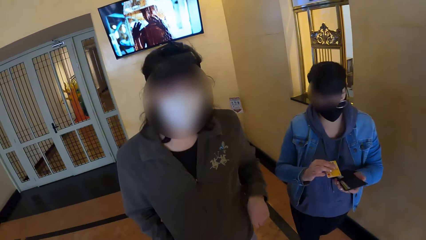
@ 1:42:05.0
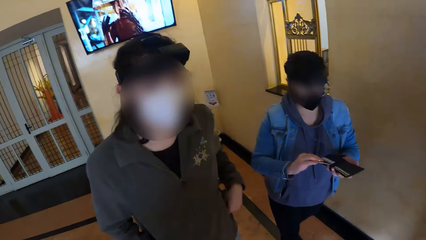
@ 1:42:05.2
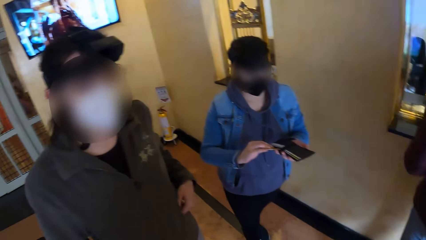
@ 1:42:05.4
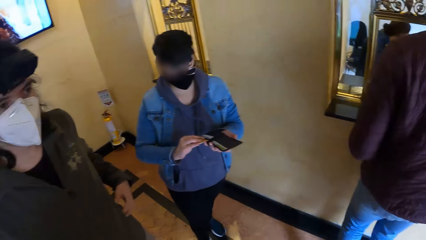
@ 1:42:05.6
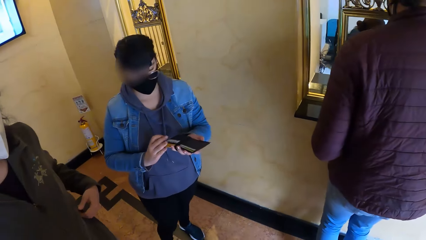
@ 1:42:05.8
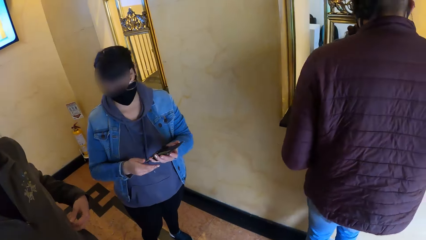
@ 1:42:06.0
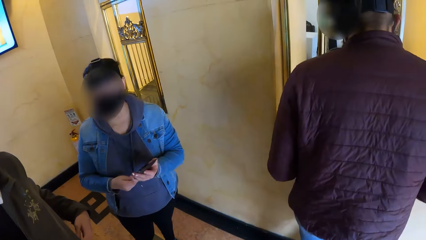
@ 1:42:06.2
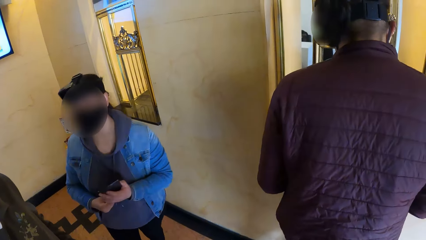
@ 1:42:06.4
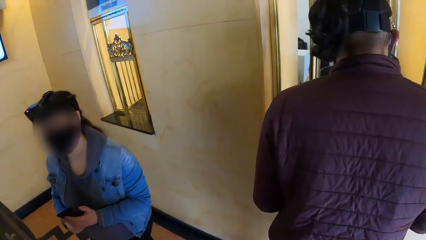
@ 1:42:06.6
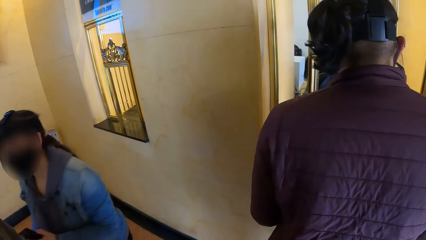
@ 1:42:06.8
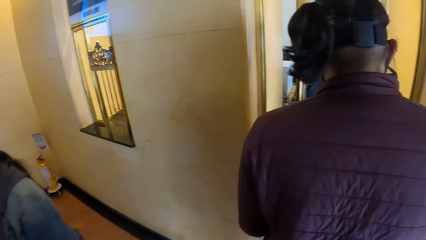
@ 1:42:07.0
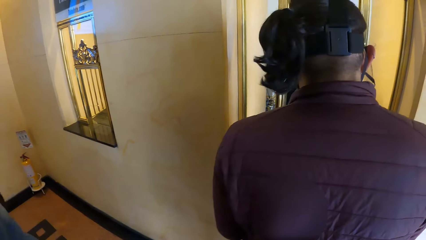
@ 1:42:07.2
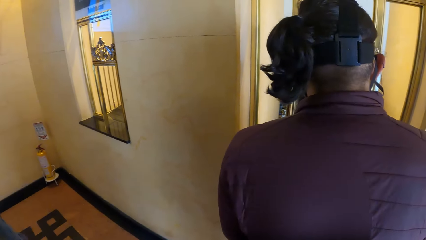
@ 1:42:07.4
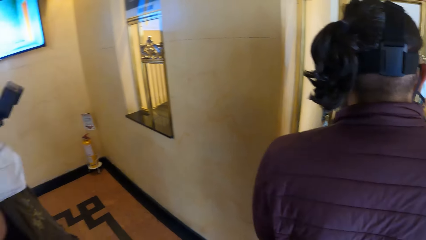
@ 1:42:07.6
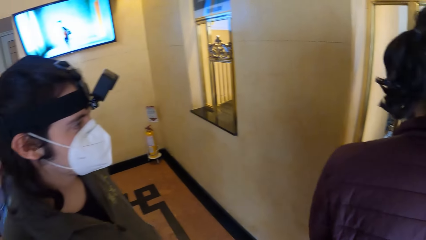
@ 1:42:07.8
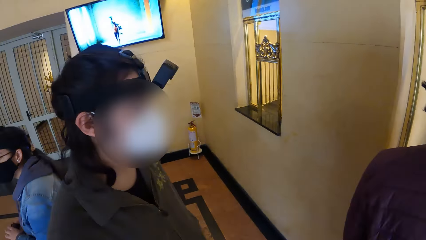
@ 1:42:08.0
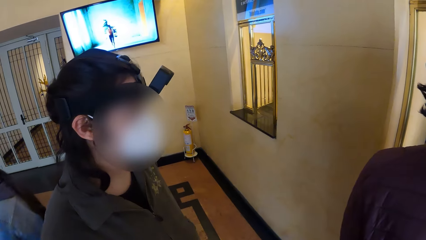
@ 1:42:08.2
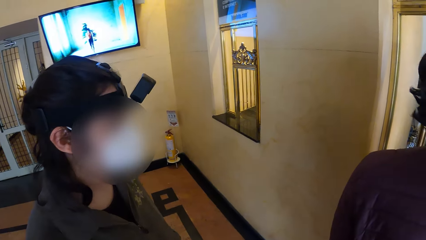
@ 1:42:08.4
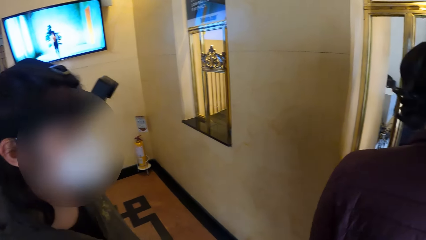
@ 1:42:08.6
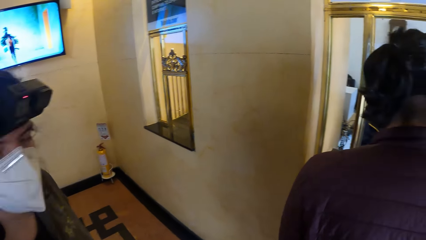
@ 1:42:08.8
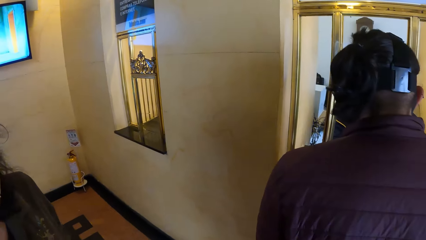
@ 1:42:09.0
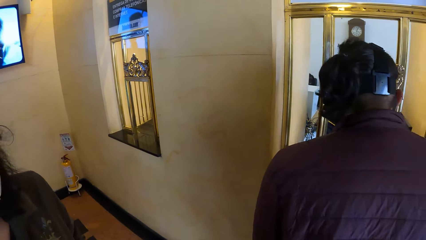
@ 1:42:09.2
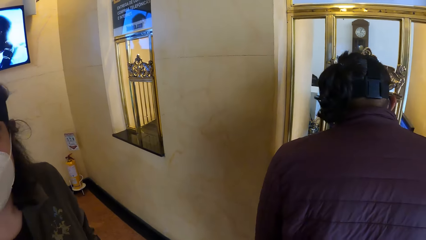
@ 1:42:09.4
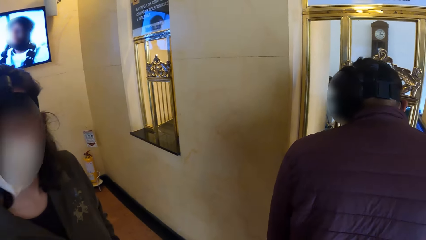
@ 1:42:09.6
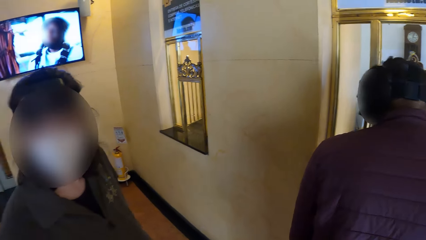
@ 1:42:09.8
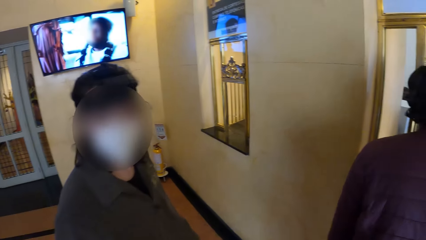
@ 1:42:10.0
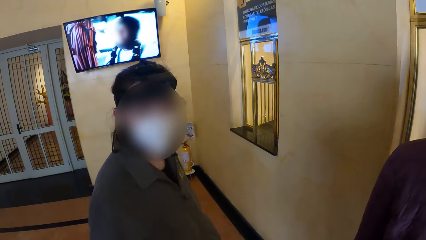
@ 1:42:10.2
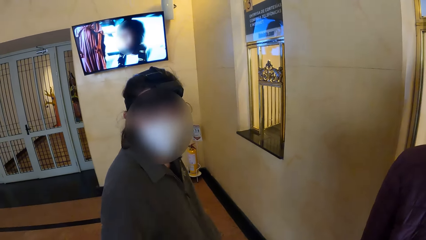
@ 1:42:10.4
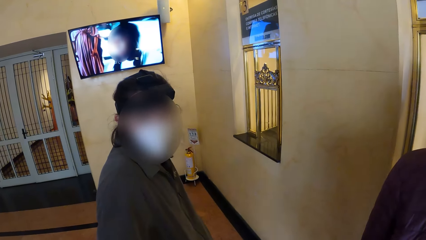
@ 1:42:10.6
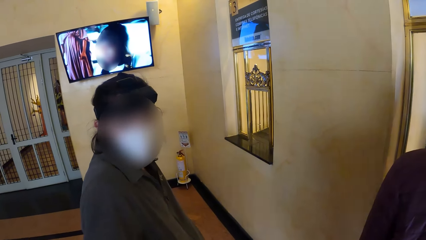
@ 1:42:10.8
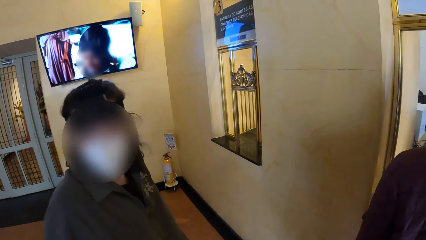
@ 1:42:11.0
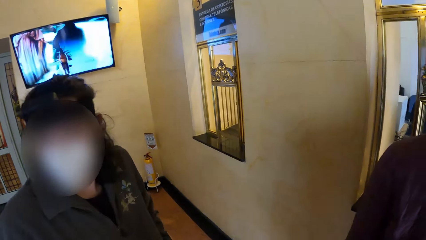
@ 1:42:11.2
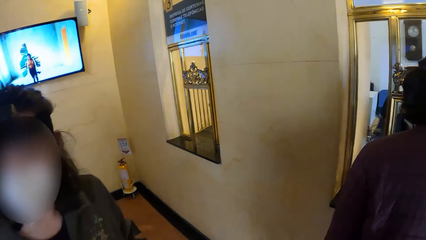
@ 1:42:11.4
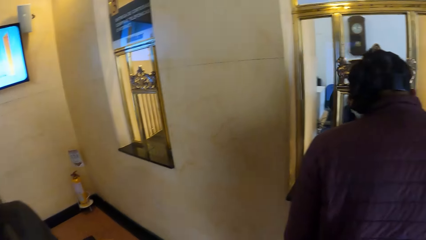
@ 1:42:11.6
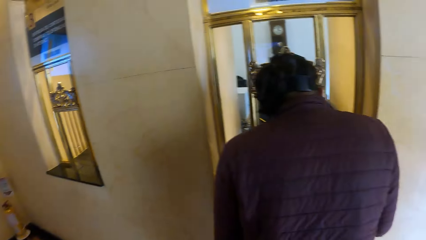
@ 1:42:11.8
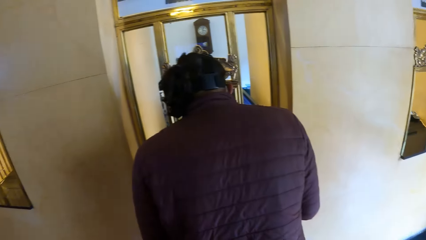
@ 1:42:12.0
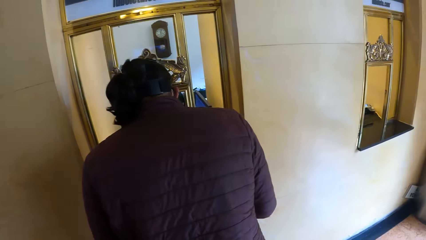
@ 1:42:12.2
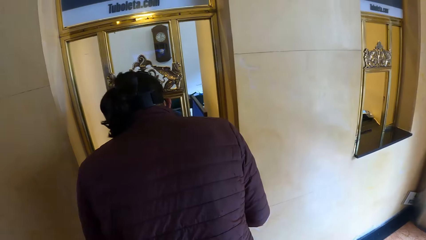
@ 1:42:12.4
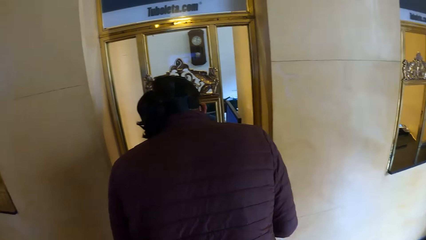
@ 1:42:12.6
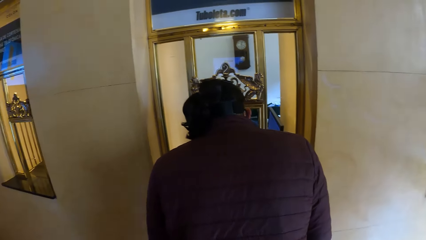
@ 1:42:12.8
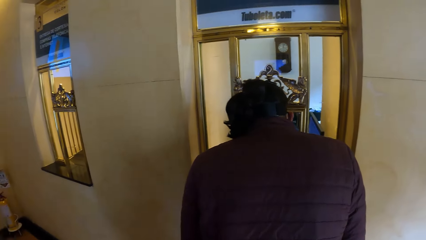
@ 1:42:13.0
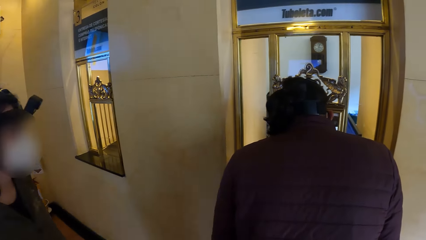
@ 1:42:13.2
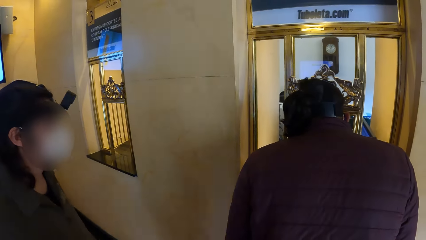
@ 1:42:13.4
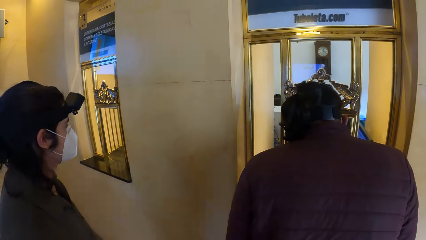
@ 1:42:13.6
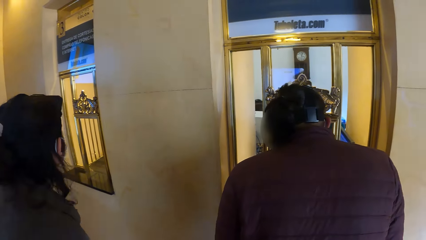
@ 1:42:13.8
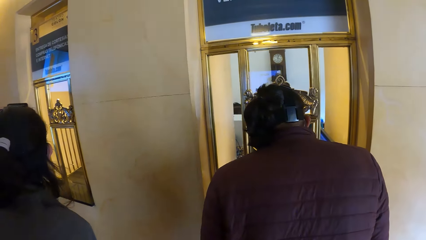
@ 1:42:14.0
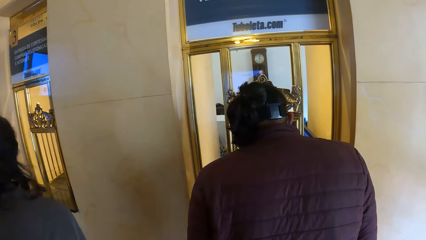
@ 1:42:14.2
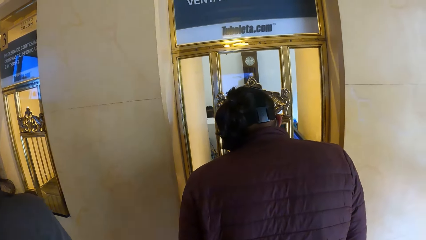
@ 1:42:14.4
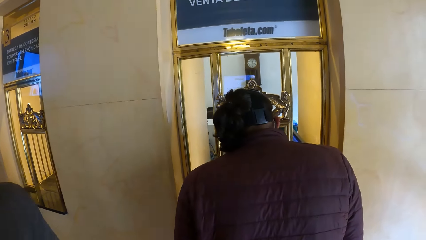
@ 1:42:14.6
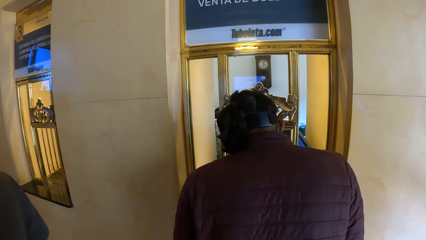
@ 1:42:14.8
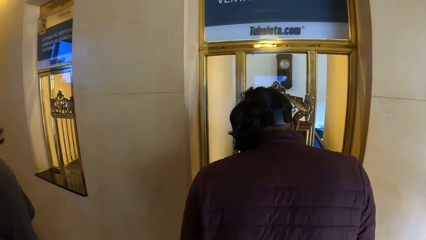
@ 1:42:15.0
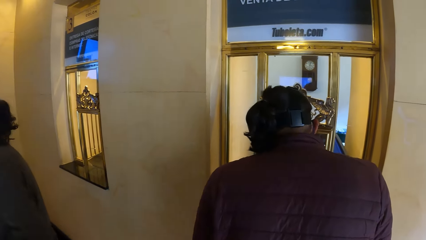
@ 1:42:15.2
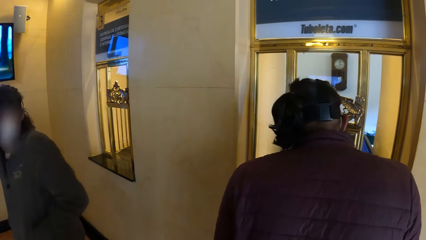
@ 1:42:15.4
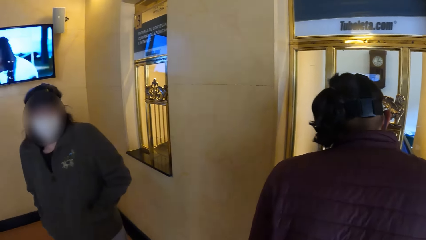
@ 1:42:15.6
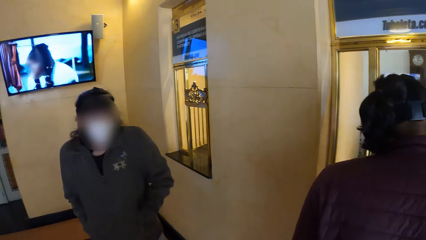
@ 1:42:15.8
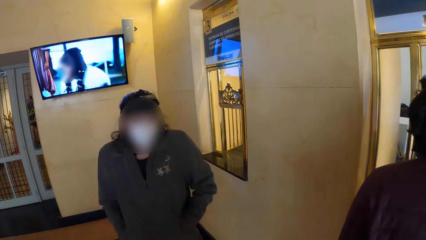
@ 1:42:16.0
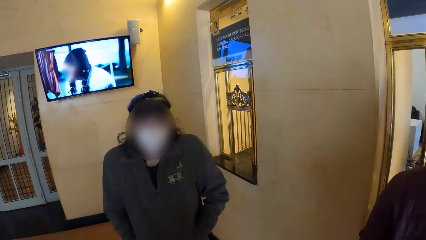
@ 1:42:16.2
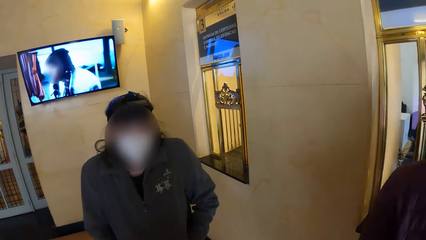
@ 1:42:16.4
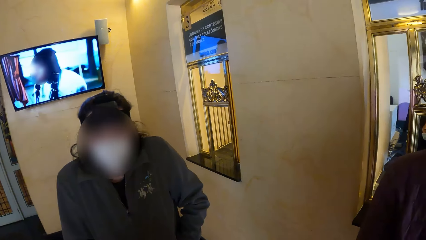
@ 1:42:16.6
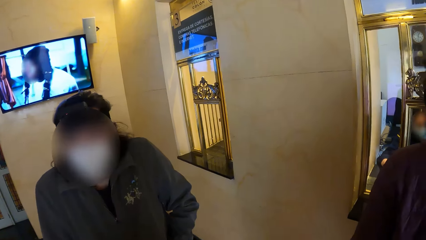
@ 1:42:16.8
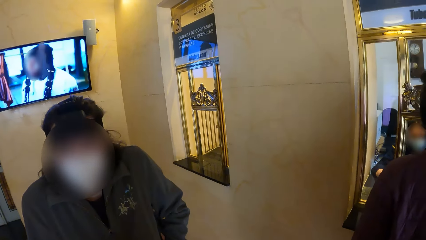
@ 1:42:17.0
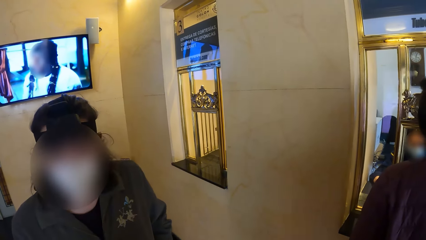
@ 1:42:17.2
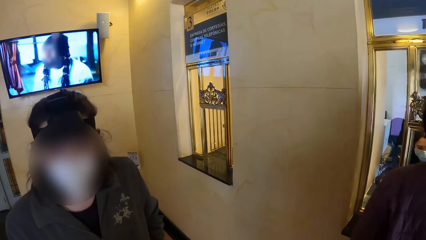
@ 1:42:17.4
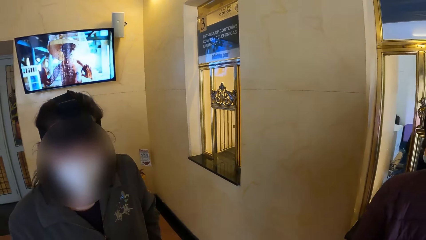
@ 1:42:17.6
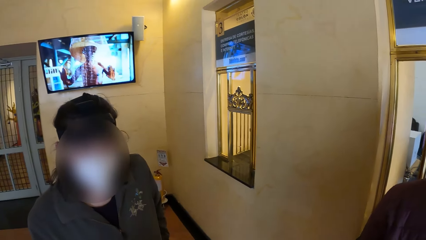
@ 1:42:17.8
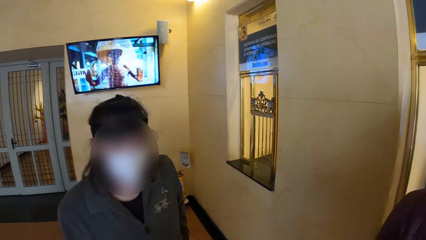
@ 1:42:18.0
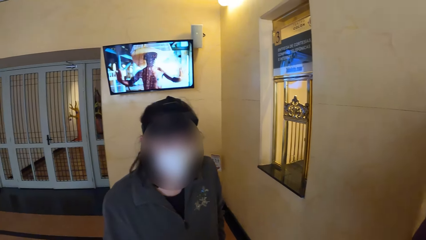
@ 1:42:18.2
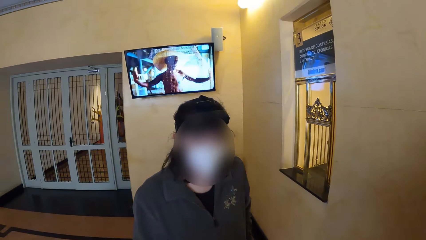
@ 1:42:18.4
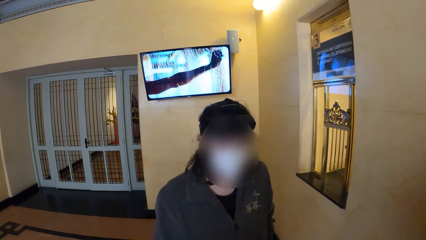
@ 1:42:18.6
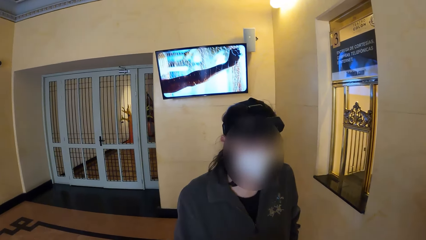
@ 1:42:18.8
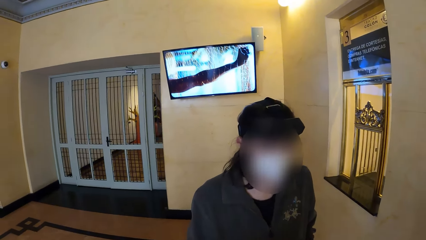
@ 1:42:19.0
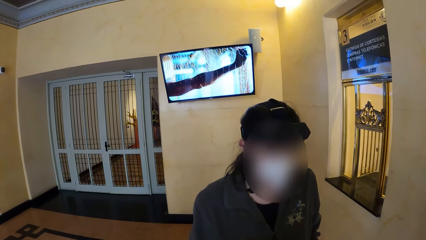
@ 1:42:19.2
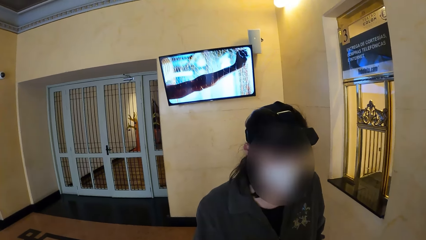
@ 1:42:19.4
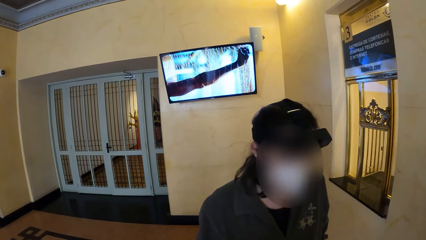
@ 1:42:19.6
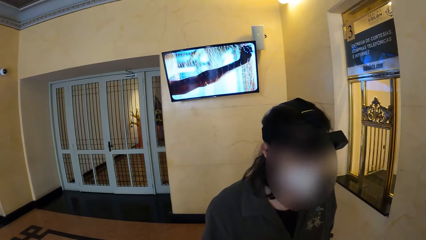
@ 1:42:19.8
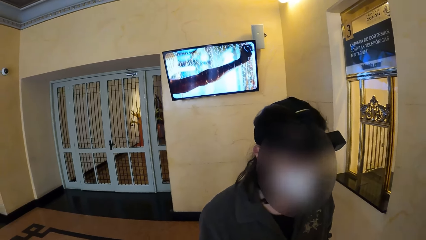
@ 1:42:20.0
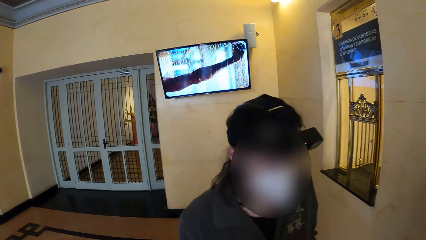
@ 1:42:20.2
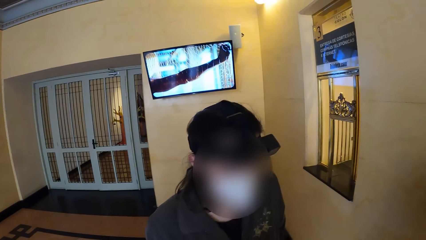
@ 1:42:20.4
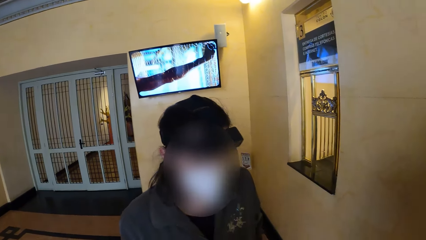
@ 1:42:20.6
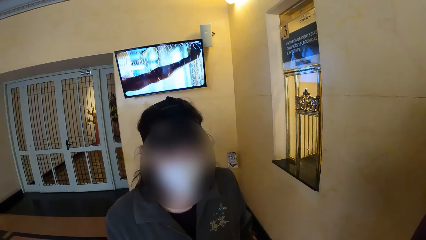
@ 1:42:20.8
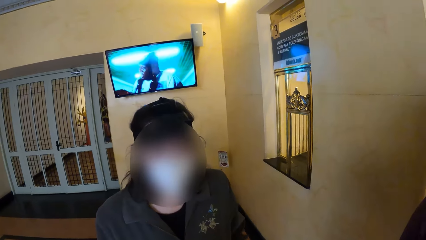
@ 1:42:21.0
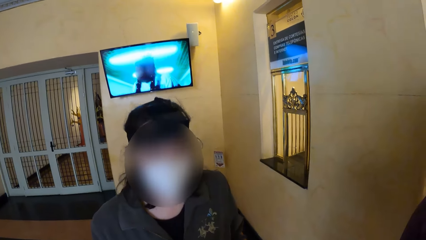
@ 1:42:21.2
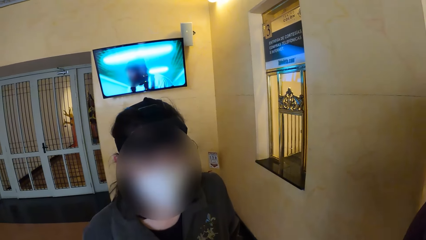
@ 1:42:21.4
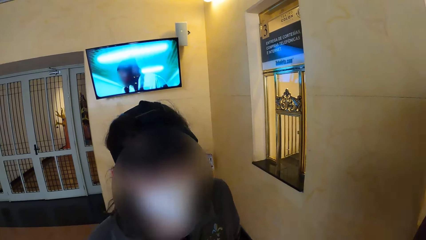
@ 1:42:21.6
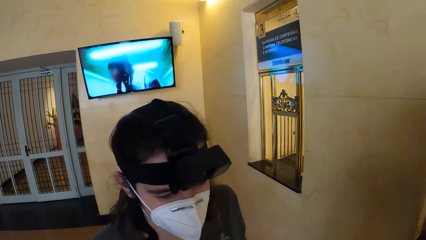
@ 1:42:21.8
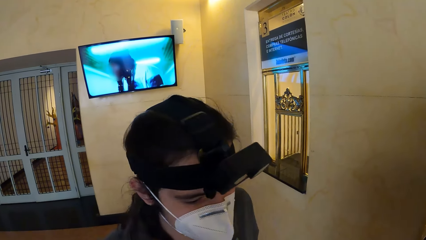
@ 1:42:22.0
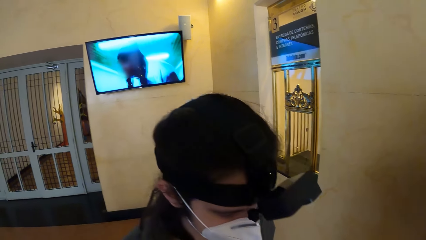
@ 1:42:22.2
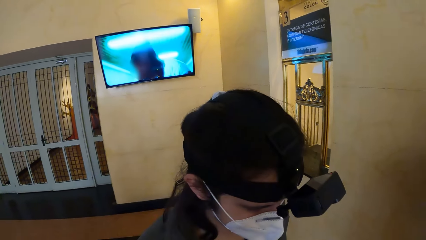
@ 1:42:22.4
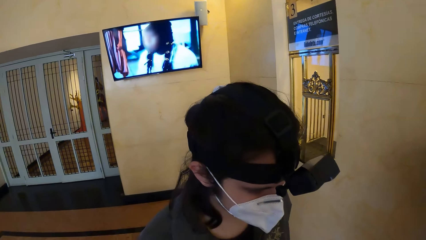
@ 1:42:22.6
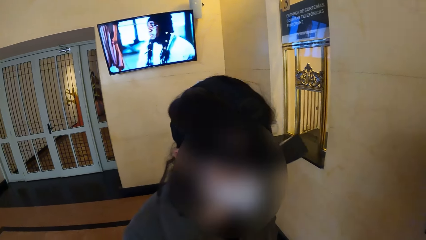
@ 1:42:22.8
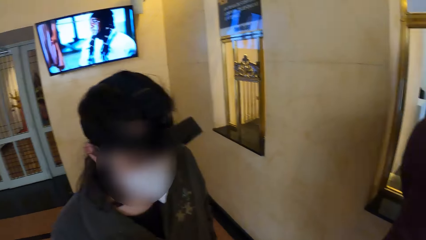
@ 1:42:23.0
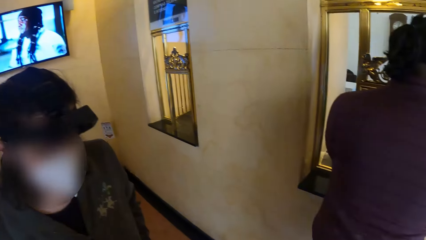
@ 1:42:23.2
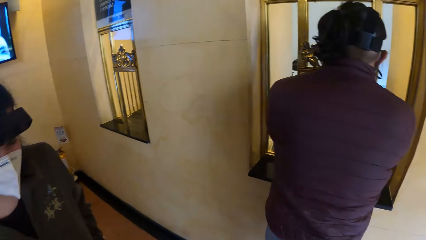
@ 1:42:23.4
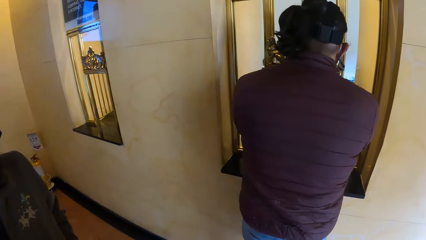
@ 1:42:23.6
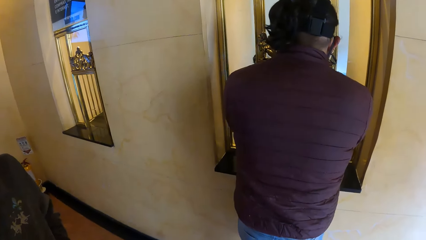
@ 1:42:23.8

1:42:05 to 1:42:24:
A man walks towards a woman. Another woman holds a wallet with both hands. The camera wearer looks at the man. The man converses with the camera wearer. The camera wearer watches television on the wall.
